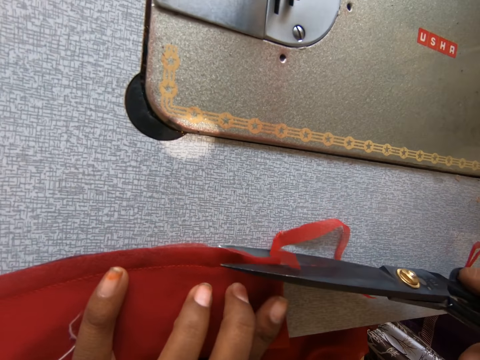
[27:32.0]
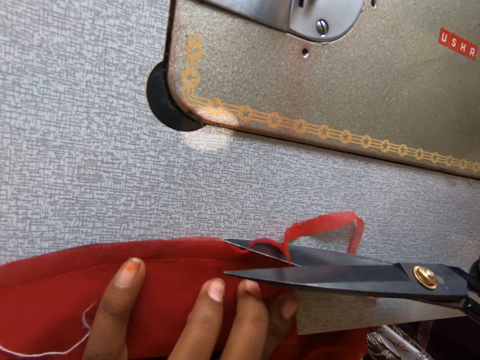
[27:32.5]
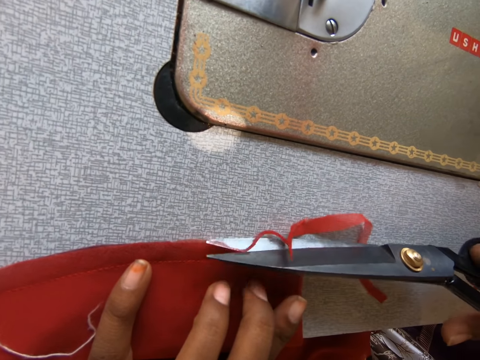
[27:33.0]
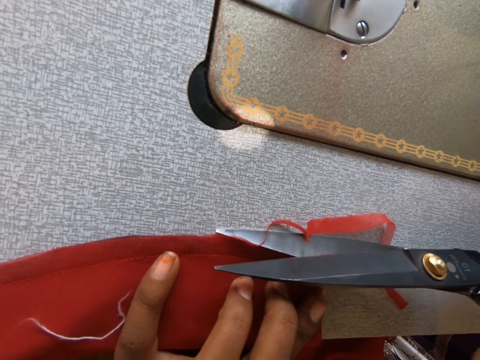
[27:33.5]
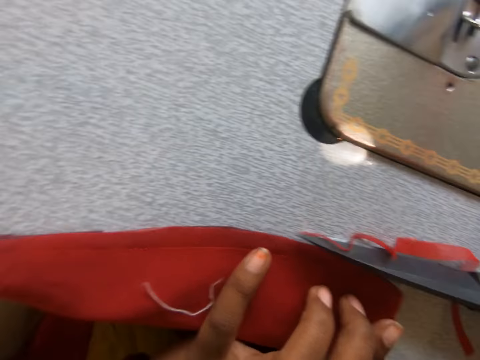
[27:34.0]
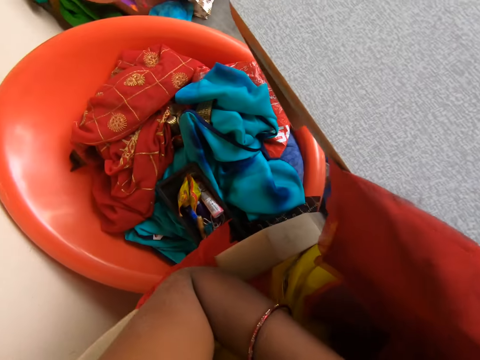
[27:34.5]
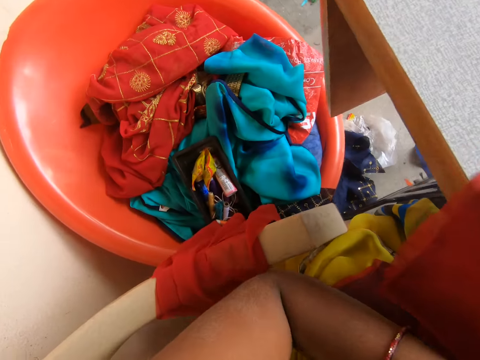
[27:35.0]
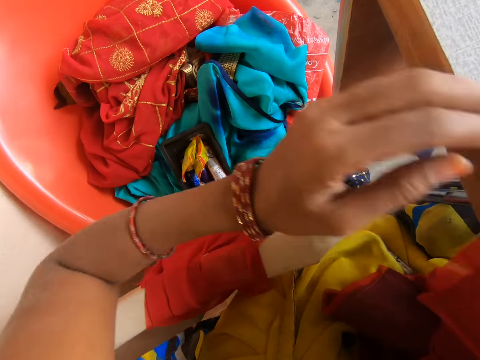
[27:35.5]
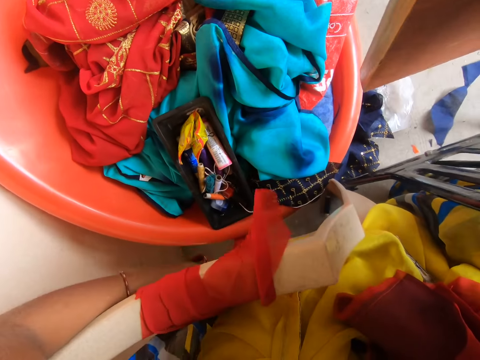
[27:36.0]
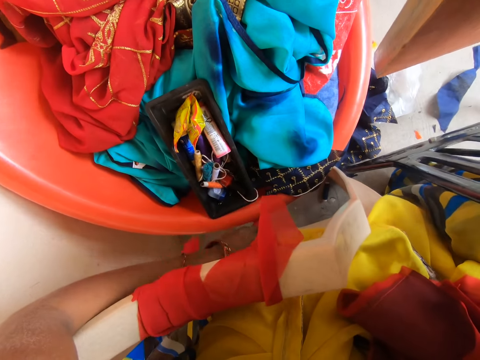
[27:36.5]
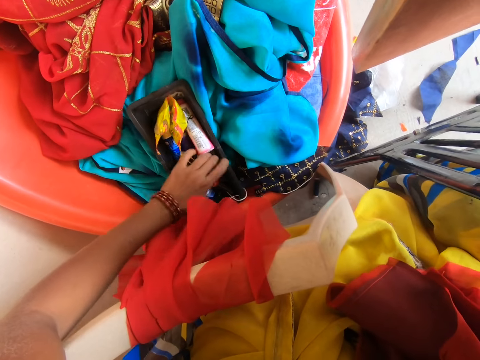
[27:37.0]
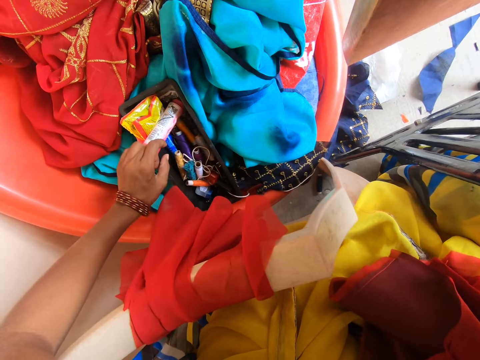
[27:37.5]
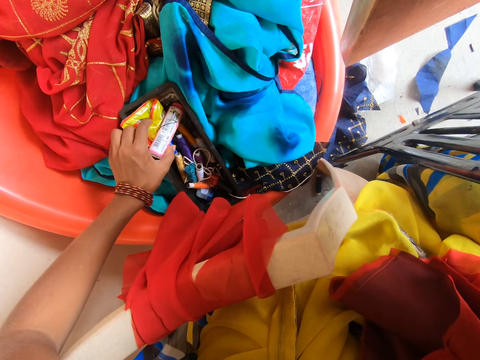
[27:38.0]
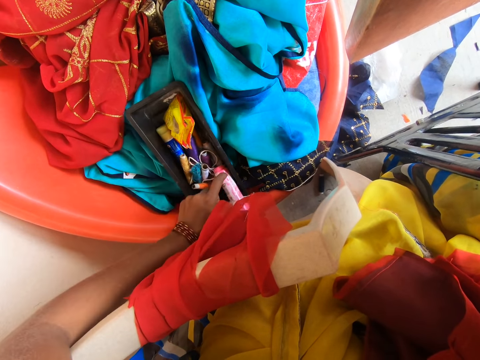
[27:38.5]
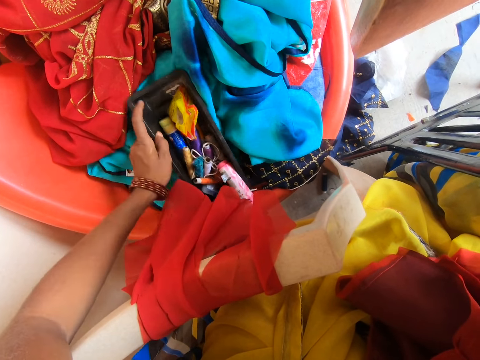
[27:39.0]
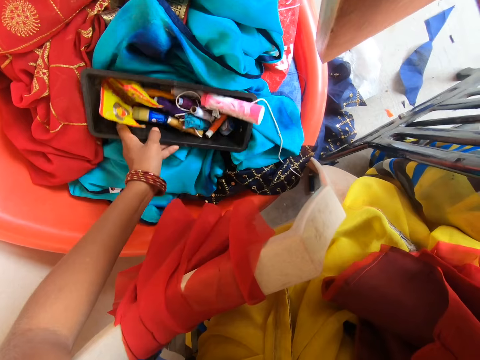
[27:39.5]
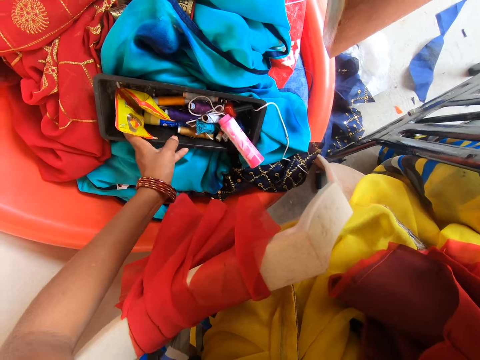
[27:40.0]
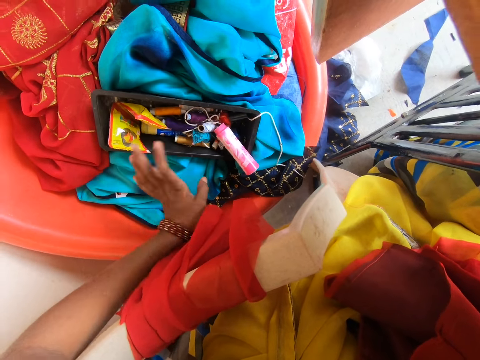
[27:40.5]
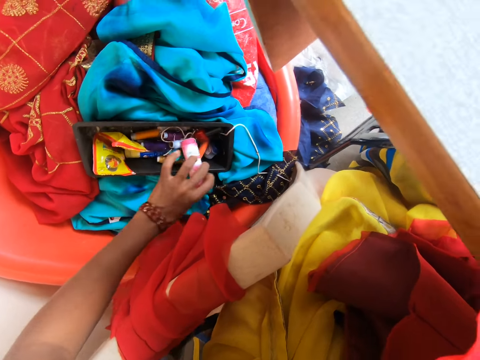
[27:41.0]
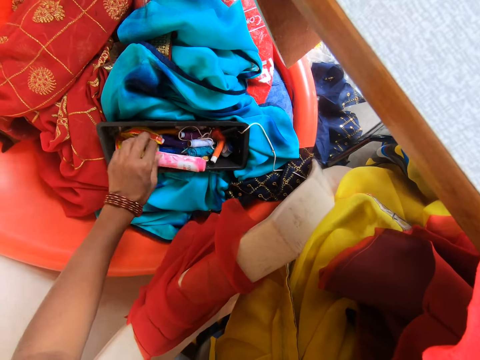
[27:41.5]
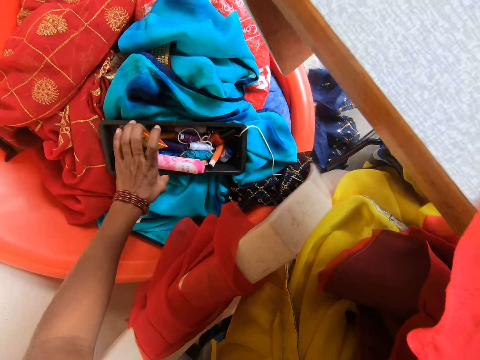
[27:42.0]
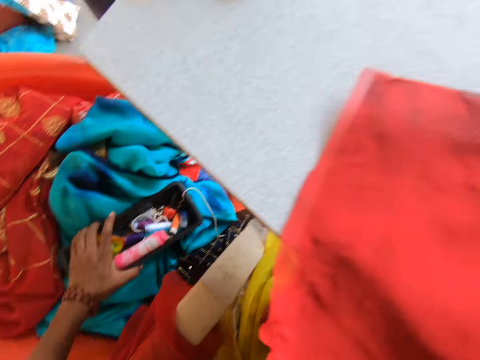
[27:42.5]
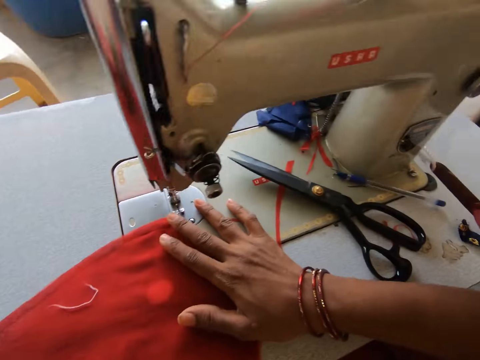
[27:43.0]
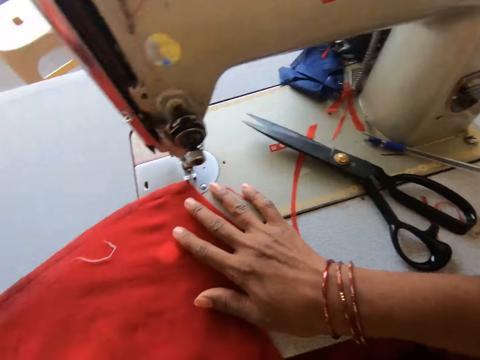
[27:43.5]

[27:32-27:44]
A man interacts with the camera wearer. The camera wearer stops trimming. They drop the hand. They search for thread in the thread container. They hold the tool box, drop the tool box, and leave the tool box.

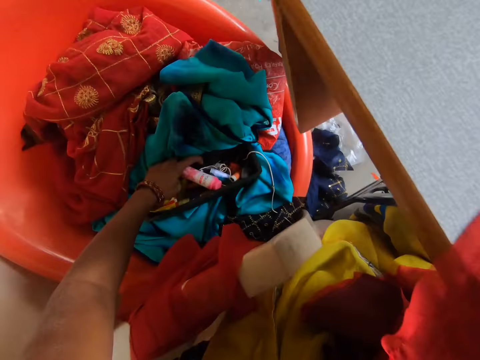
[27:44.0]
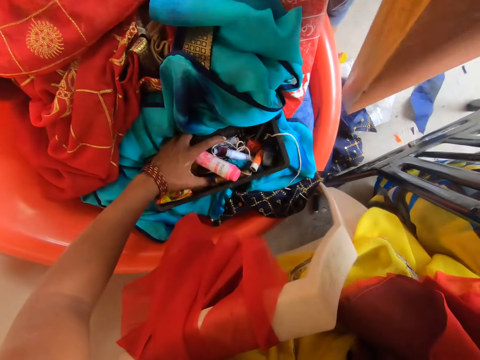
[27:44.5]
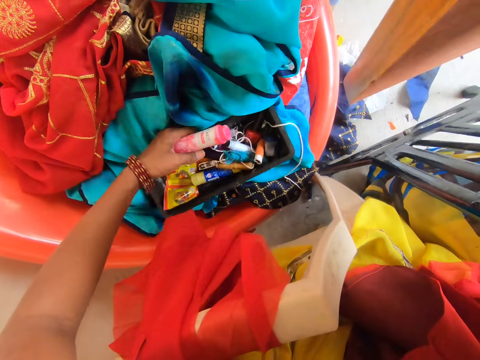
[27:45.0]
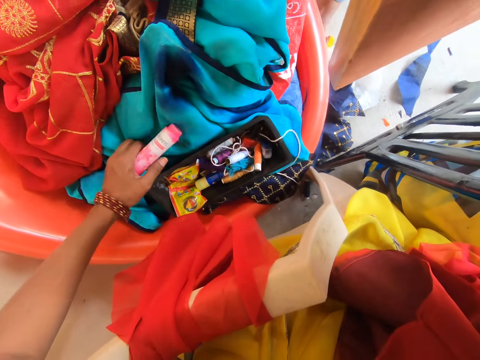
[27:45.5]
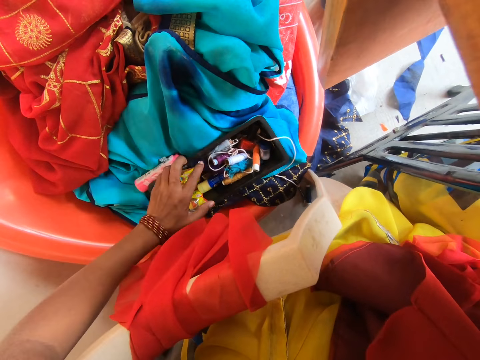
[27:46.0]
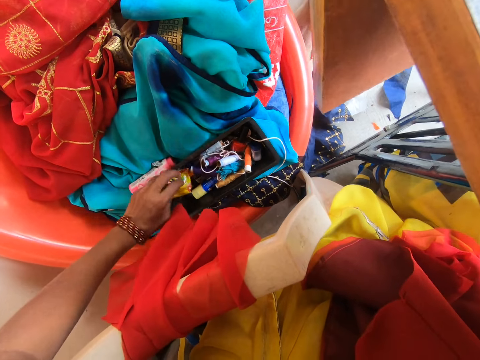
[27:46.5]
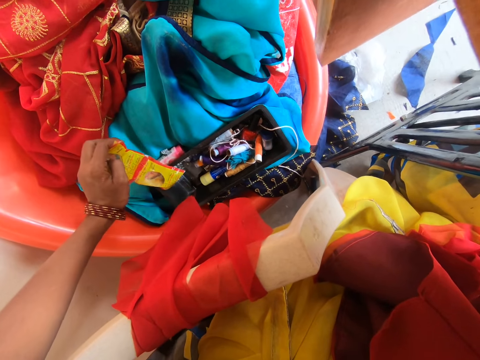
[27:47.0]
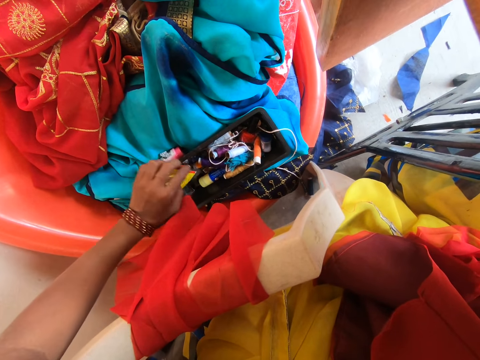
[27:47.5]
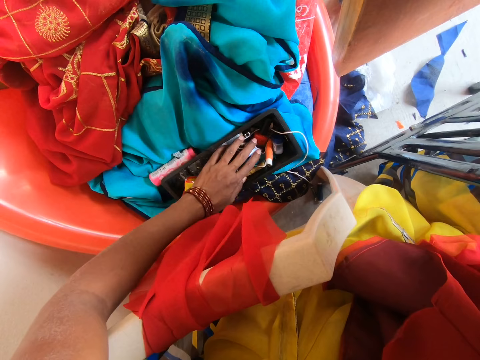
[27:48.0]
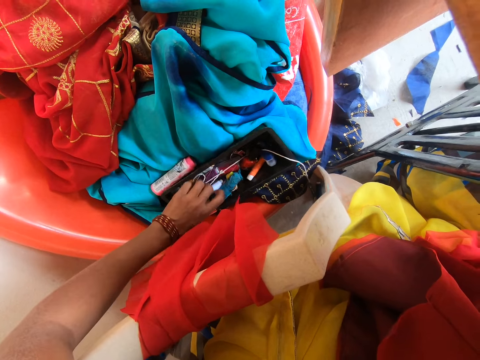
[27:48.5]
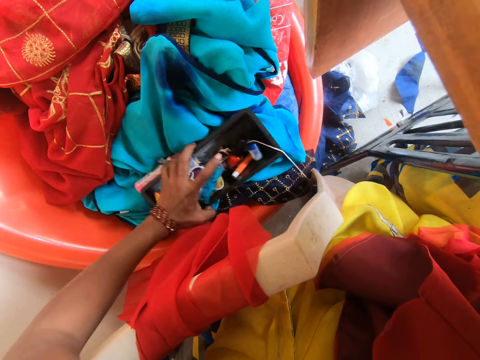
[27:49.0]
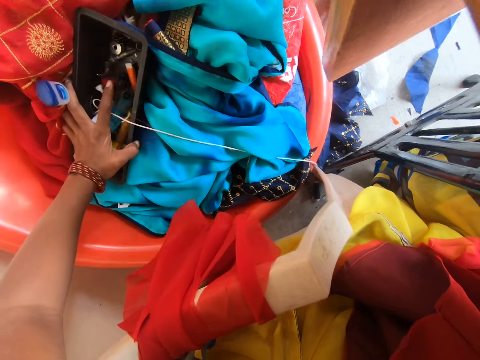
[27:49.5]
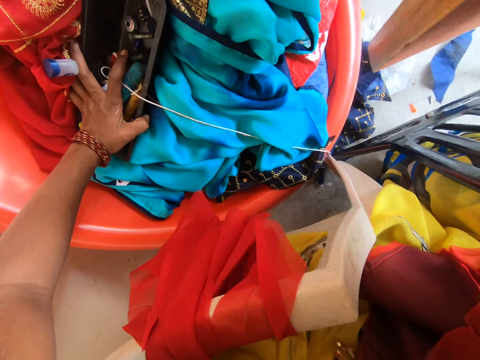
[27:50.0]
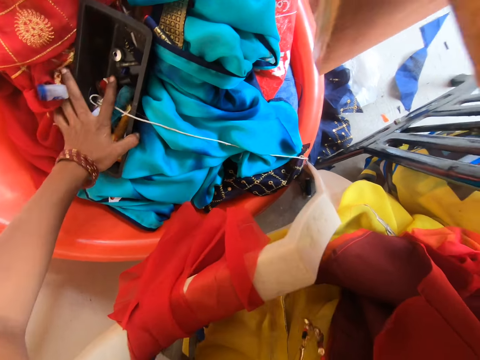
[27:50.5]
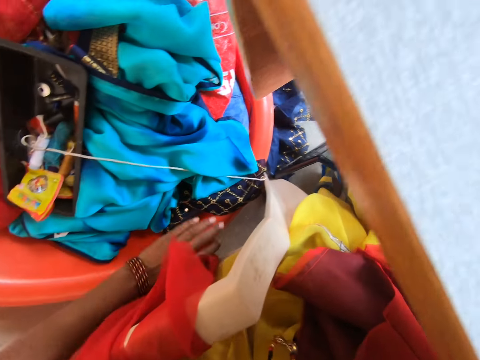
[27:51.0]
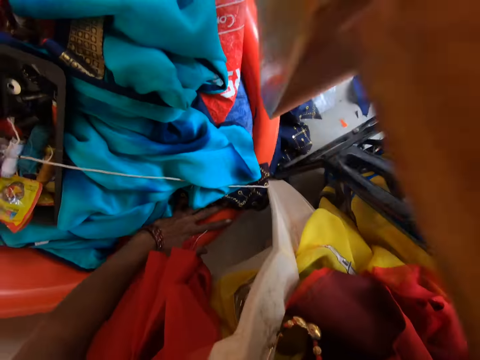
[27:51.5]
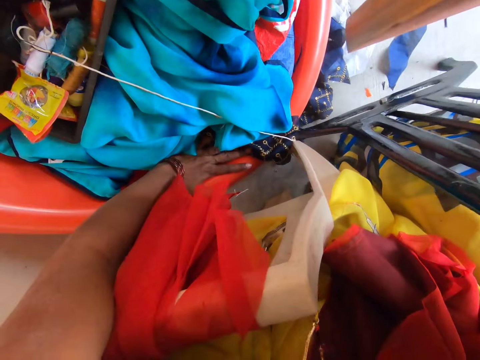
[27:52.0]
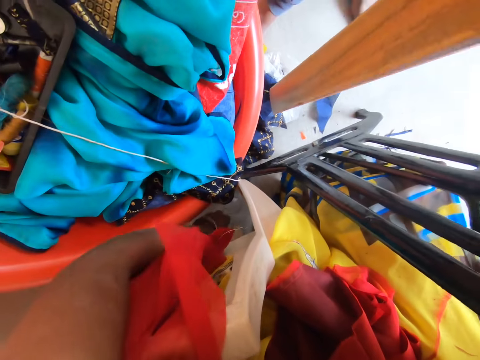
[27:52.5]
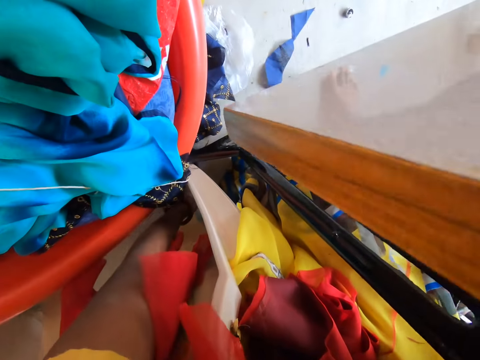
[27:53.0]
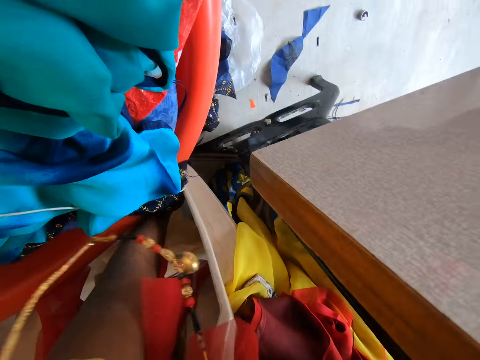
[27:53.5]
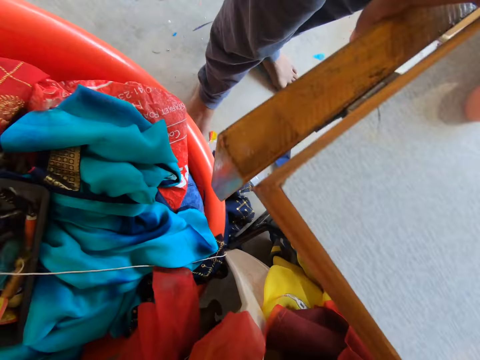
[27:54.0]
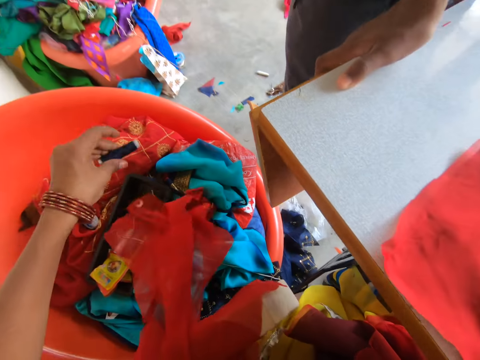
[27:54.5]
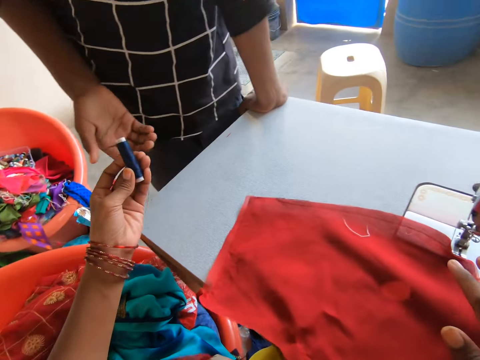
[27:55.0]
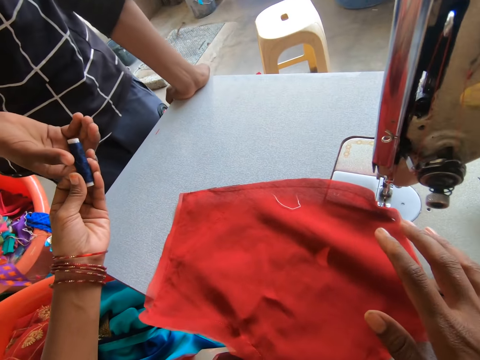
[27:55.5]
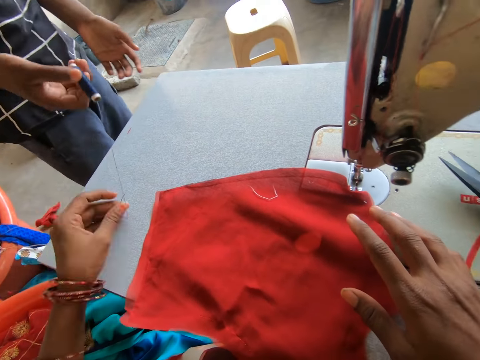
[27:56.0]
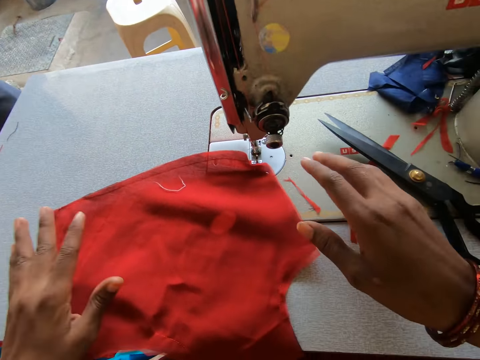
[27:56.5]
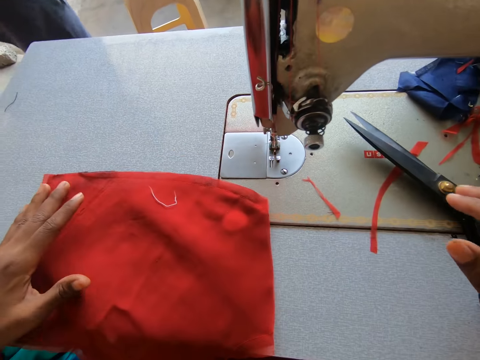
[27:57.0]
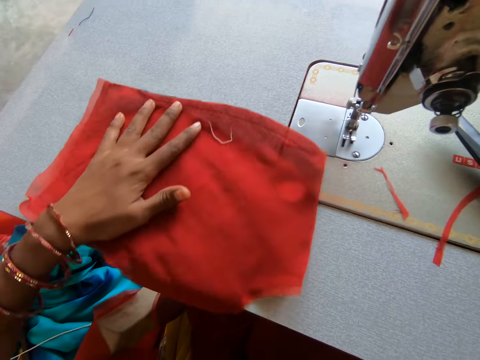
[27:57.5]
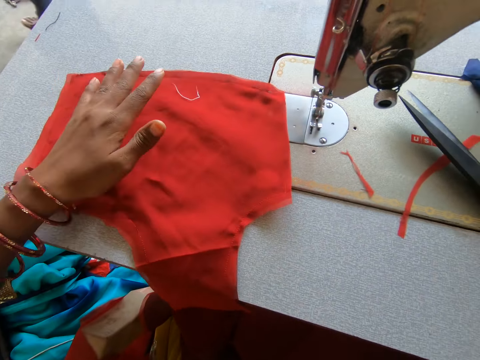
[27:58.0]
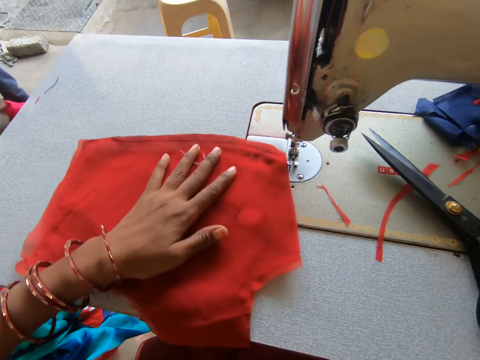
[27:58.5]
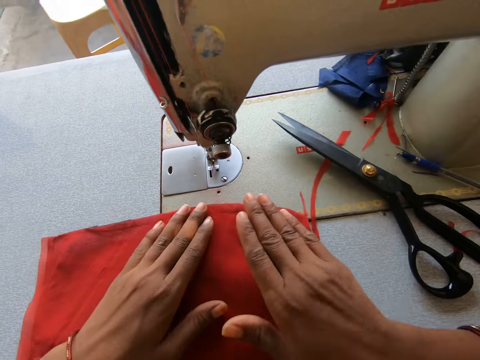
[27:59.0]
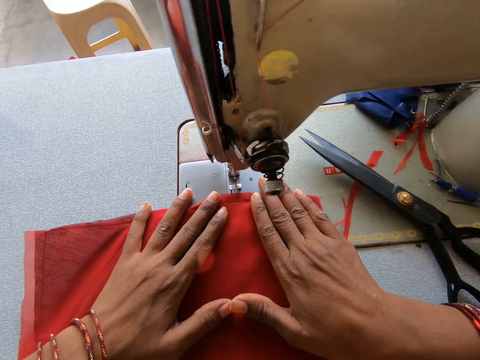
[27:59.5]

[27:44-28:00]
The camera wearer holds the tool box. He interacts with a man. He puts the tool box aside. He adjusts his hands to the ground. He picks up the thread from the floor and gives the thread to the man. The man walks away. The camera wearer adjusts the cloth with a hand. He holds the fabric.
